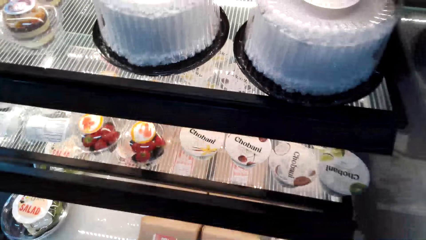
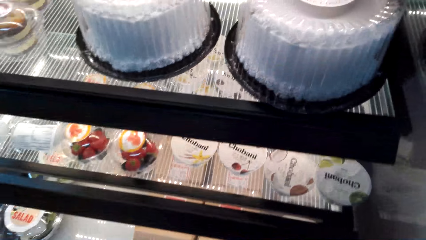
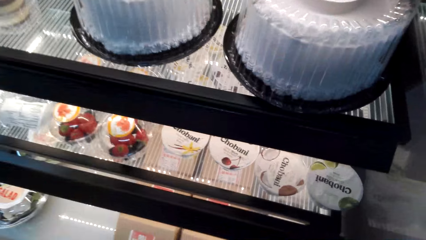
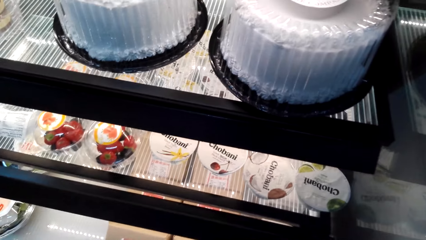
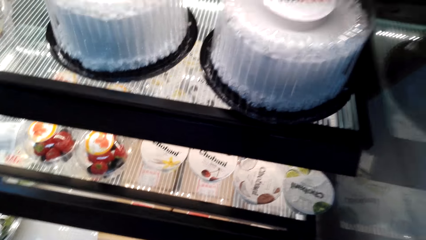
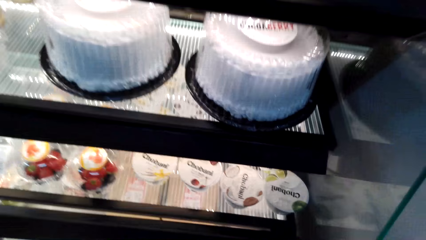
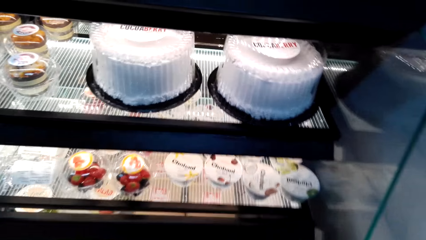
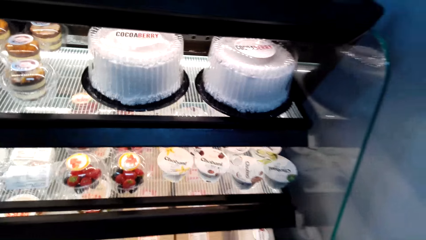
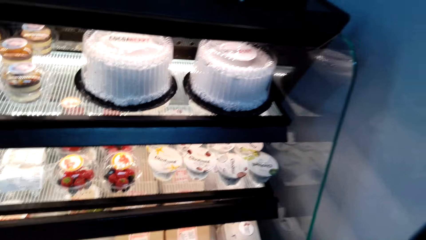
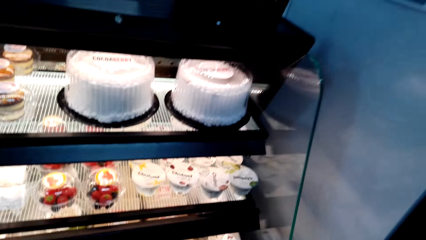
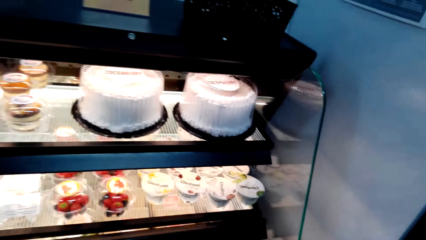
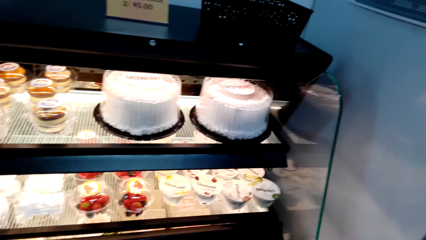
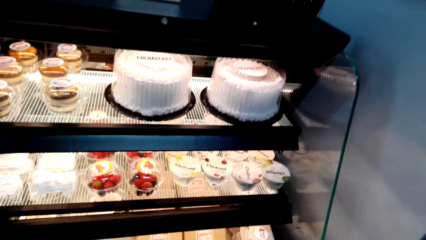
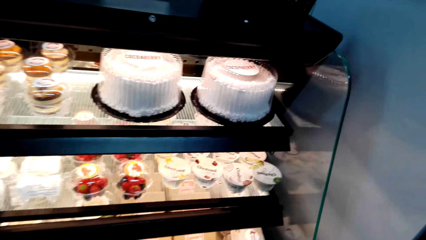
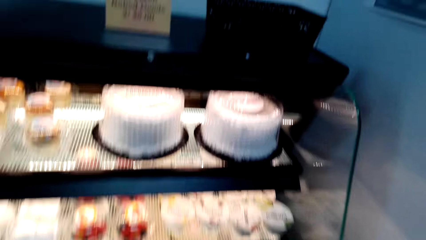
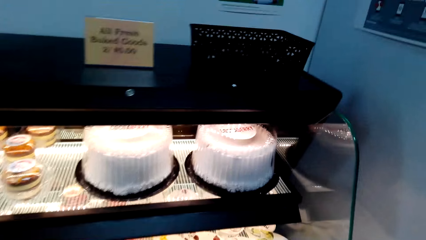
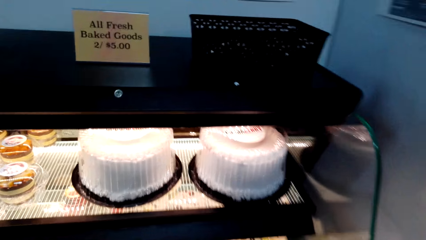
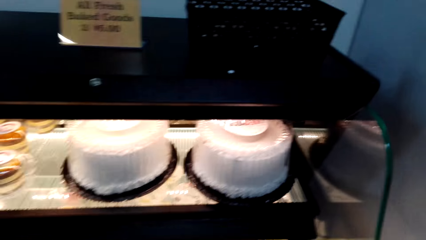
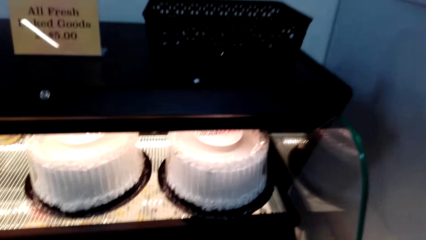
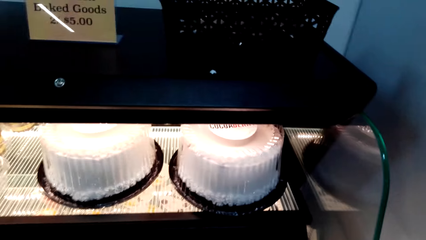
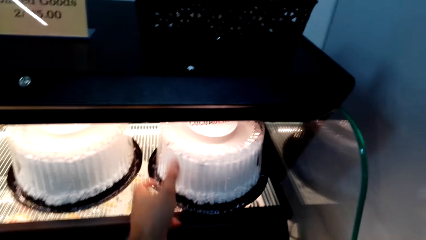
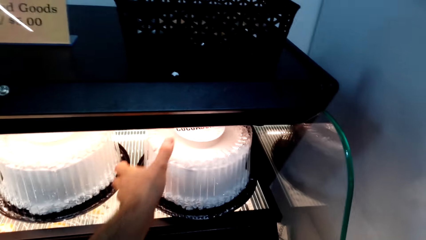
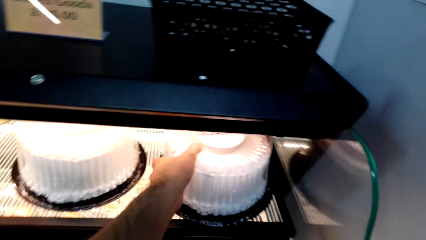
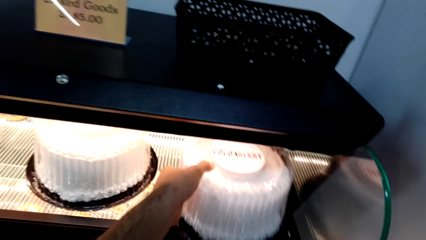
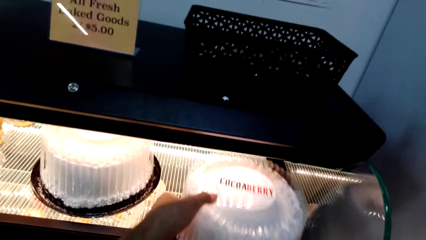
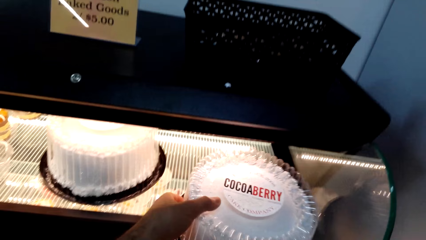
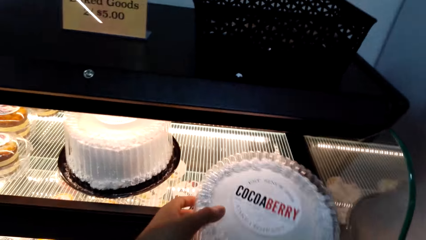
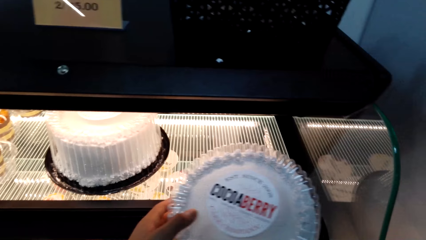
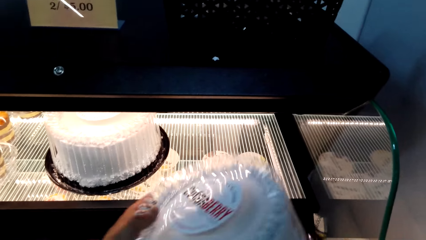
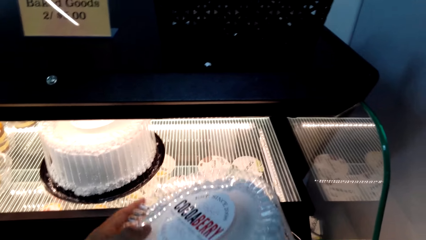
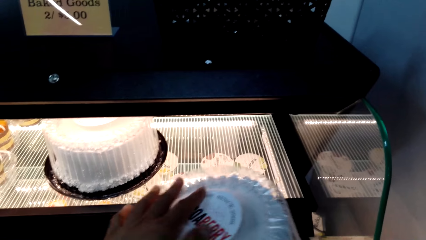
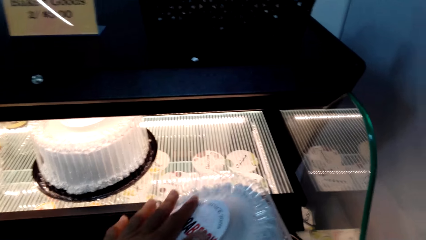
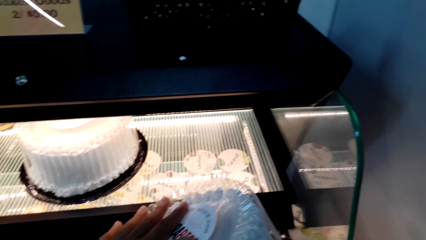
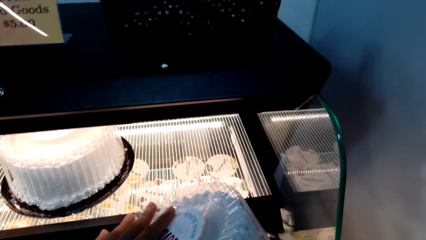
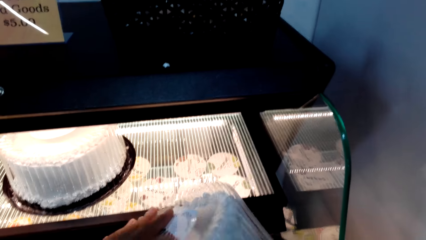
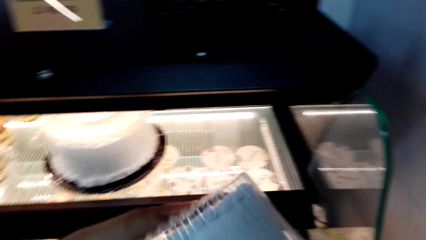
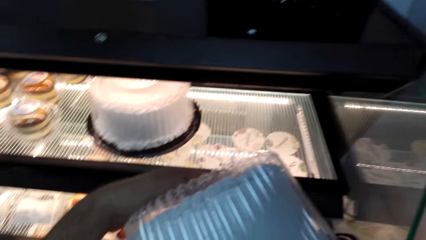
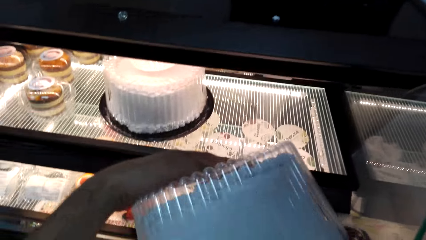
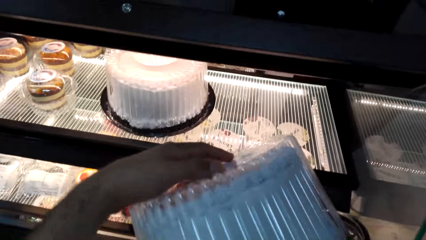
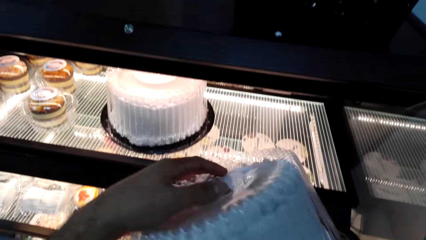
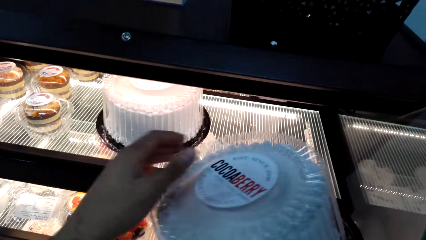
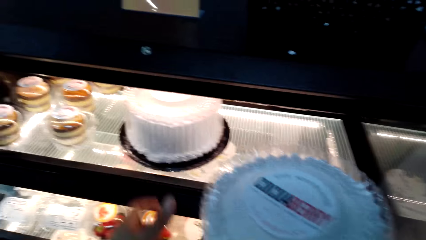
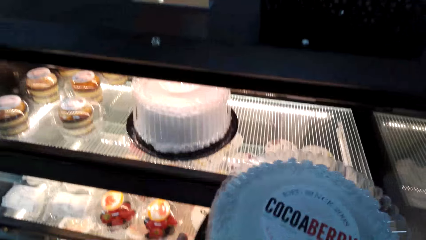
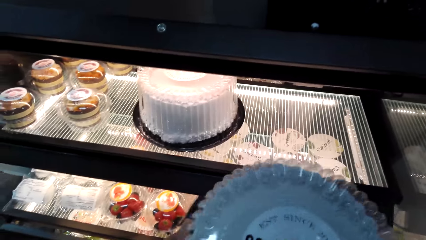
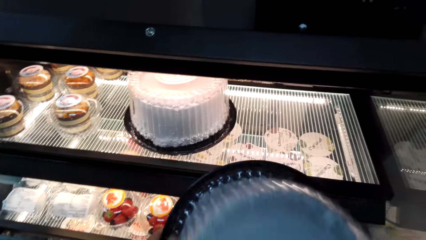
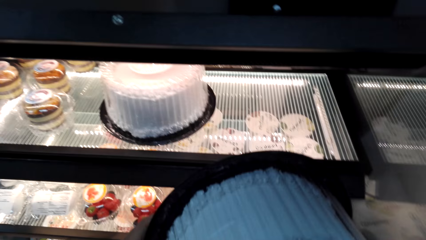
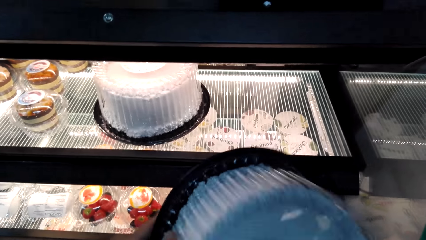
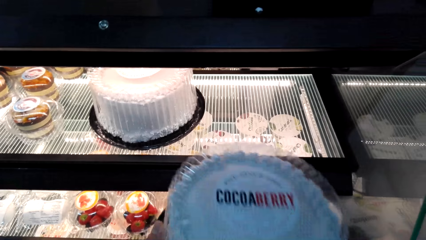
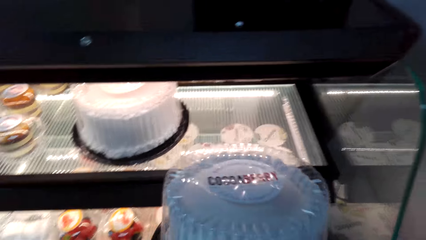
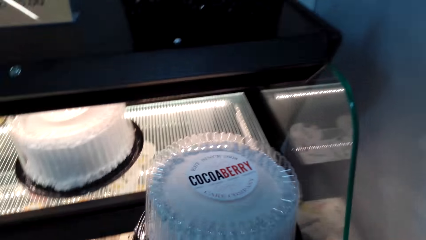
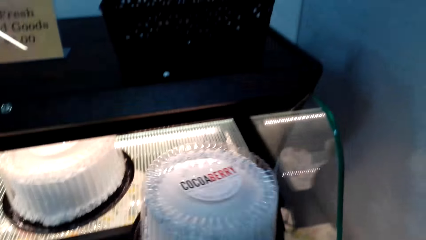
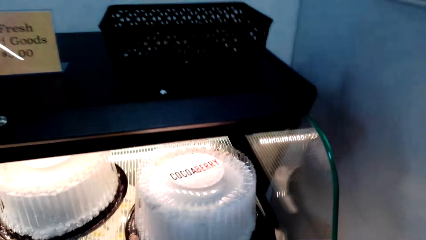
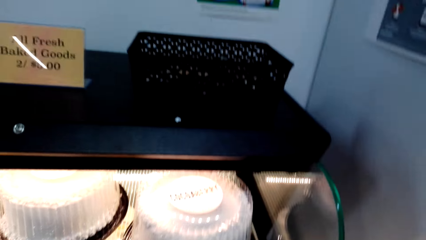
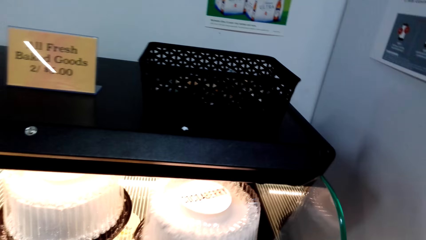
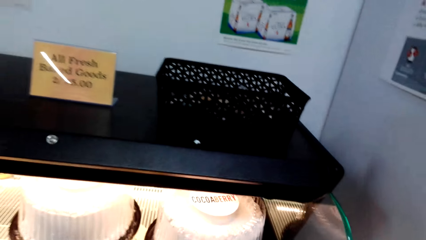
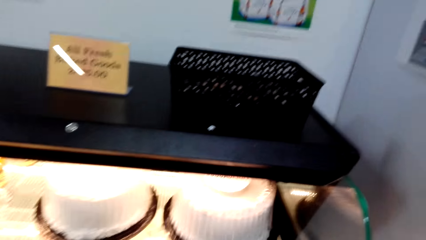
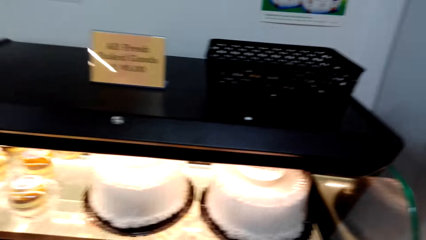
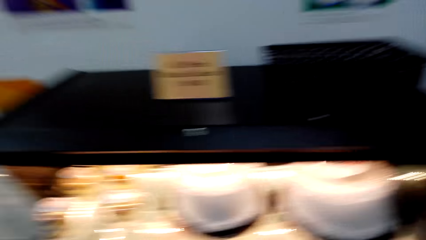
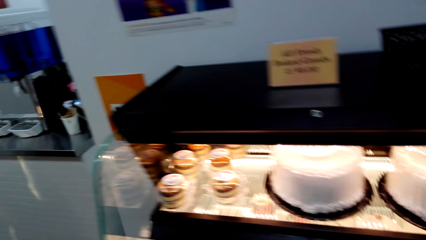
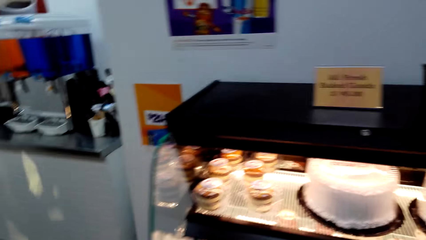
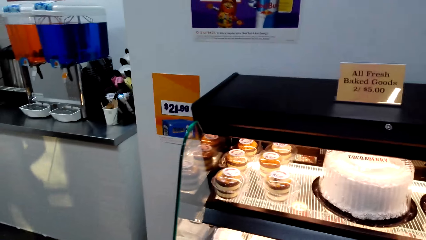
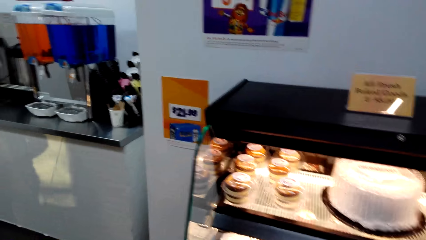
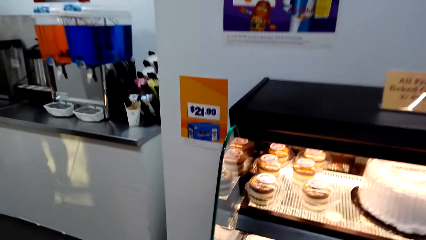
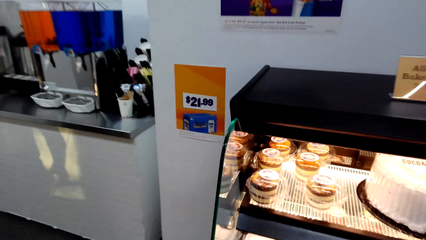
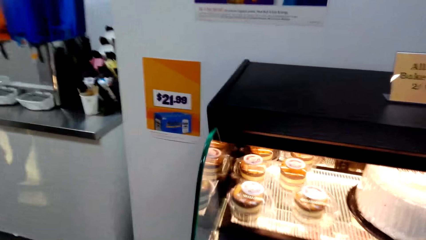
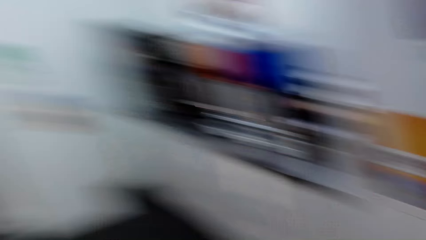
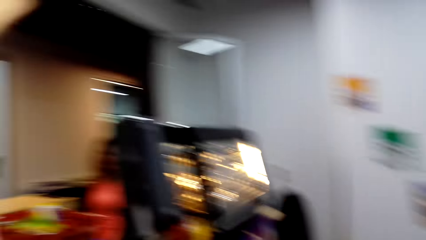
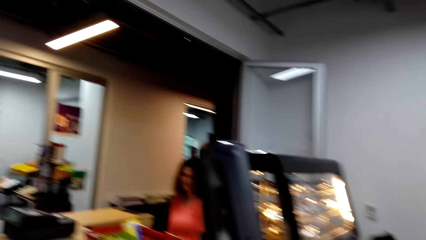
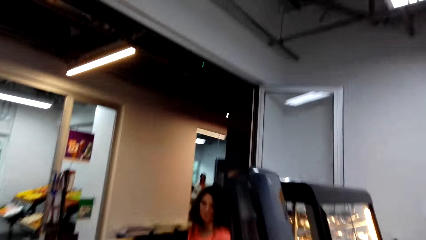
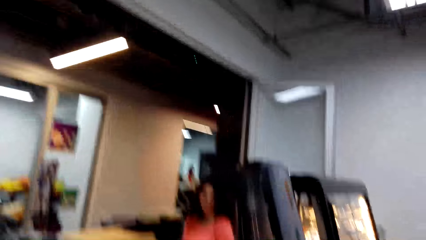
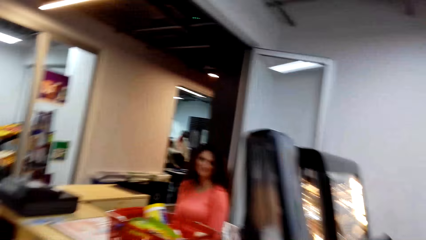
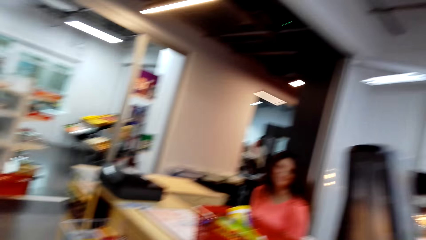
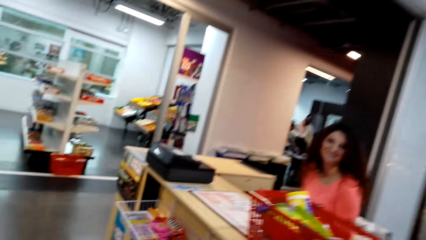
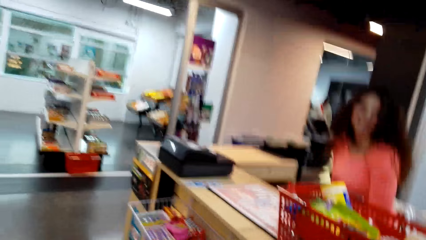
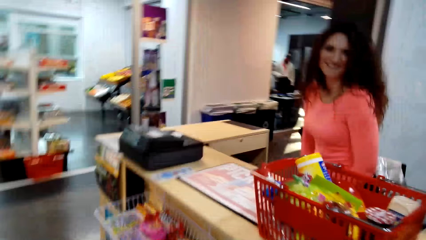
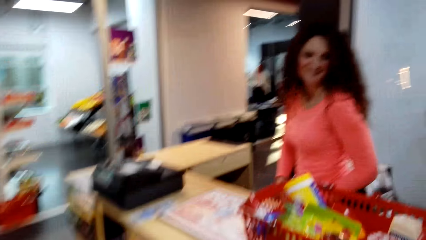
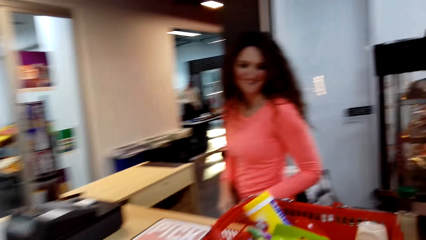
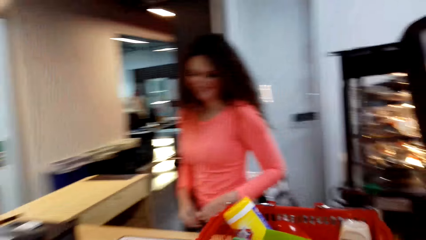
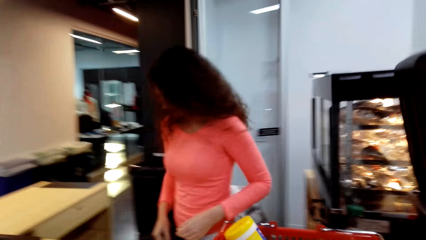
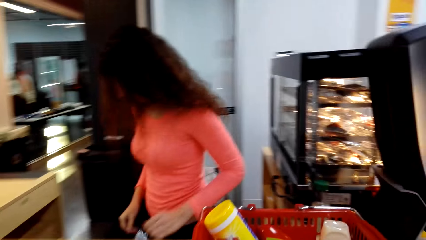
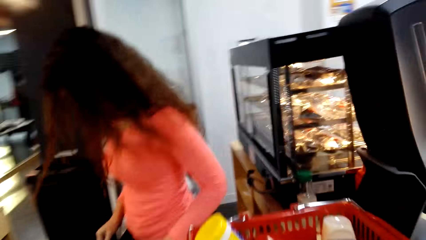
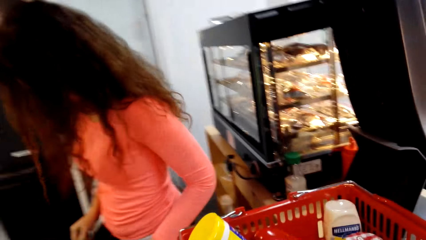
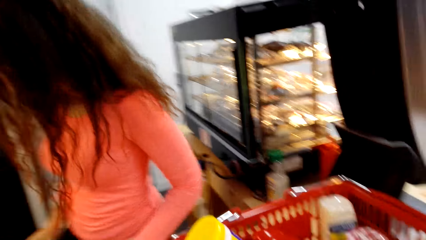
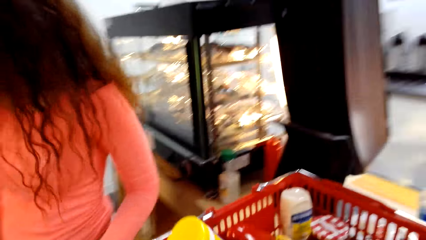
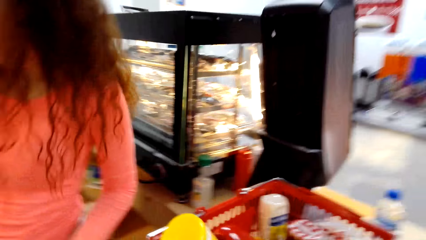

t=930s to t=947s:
The camera wearer puts the pack down. They walk in the supermarket. They pick a cocoaberry cake or pack of cake from the display. They open the pack of cake. They cover the cake. They look at the cocoaberry cake. They put the cocoaberry cake in the display. They walk towards the counter. A person interacts with the camera wearer.
